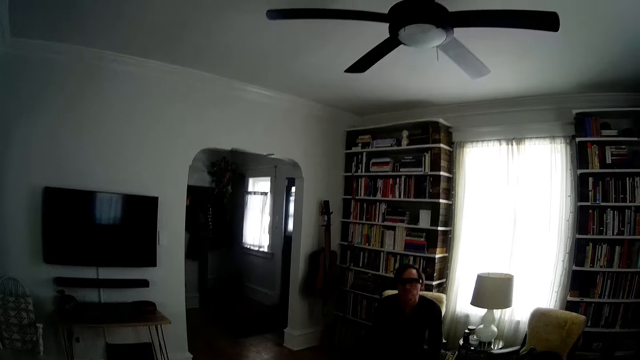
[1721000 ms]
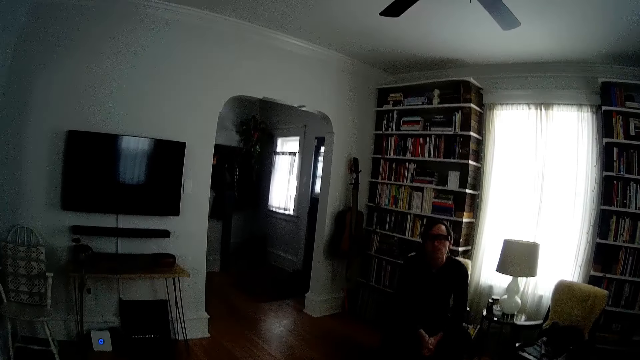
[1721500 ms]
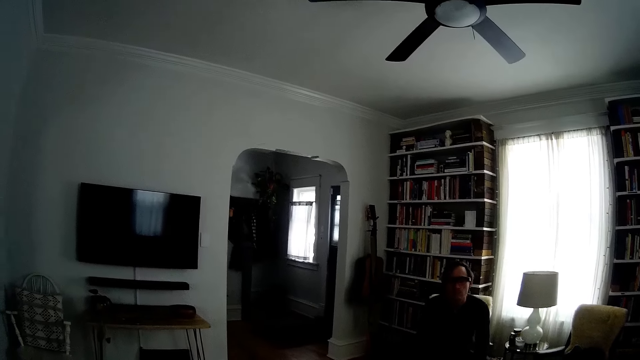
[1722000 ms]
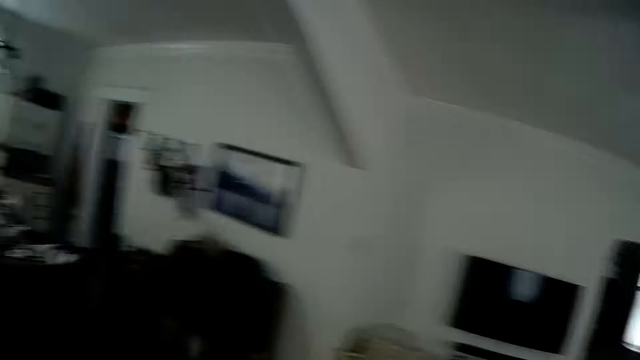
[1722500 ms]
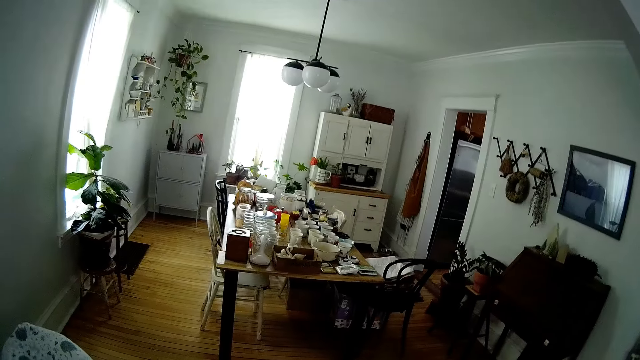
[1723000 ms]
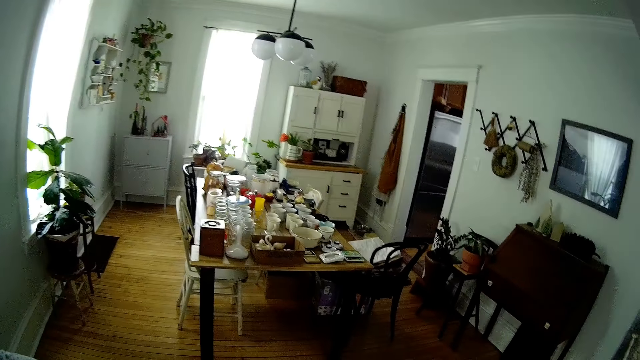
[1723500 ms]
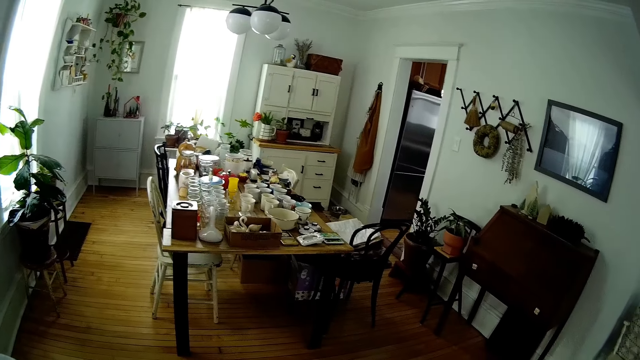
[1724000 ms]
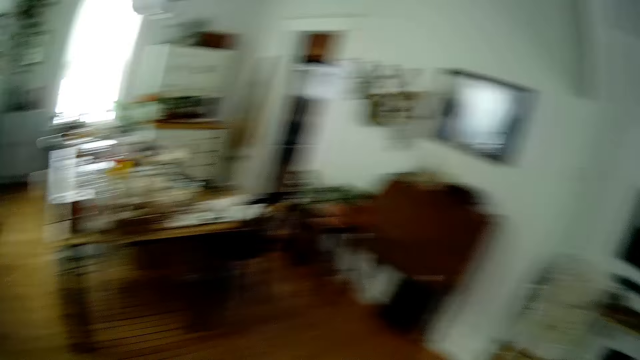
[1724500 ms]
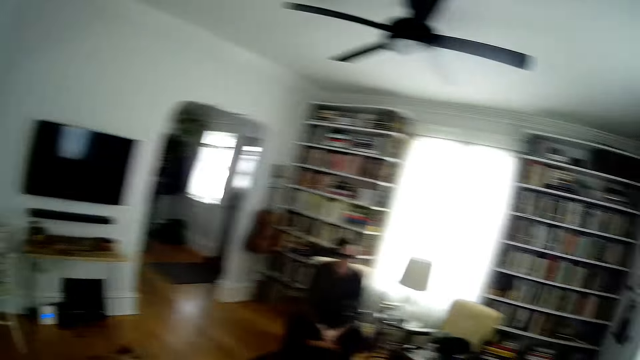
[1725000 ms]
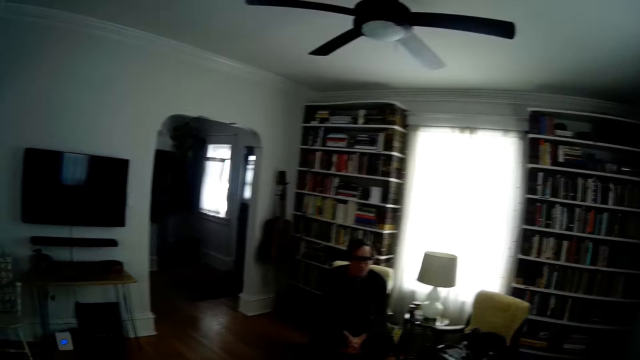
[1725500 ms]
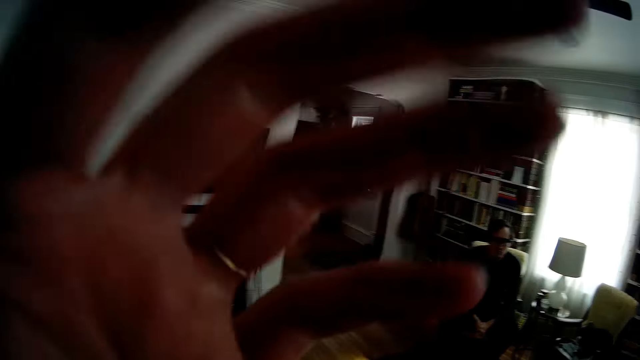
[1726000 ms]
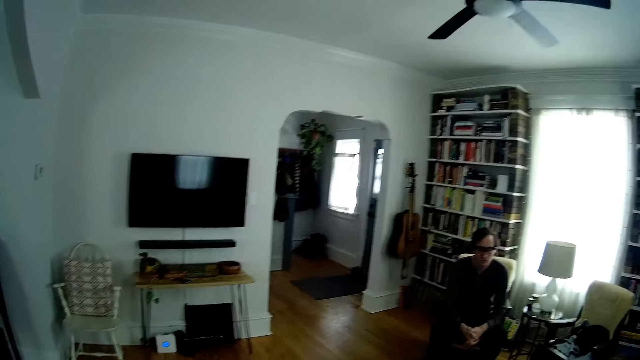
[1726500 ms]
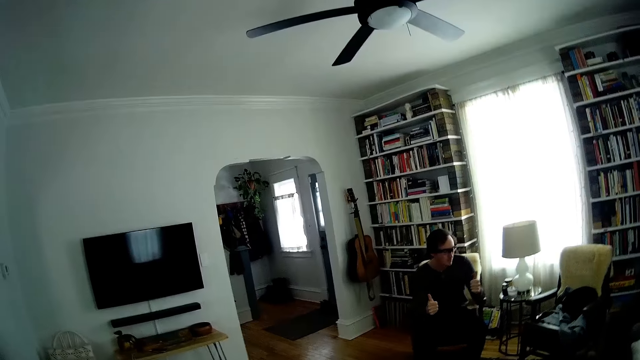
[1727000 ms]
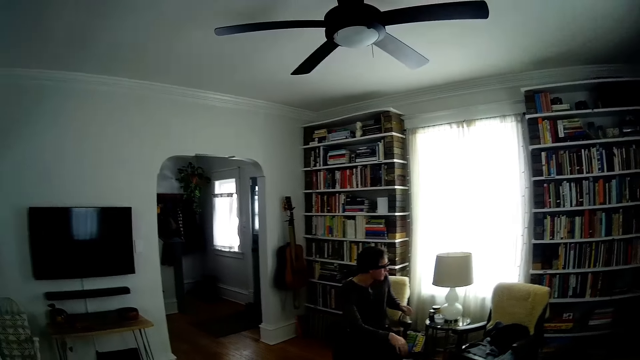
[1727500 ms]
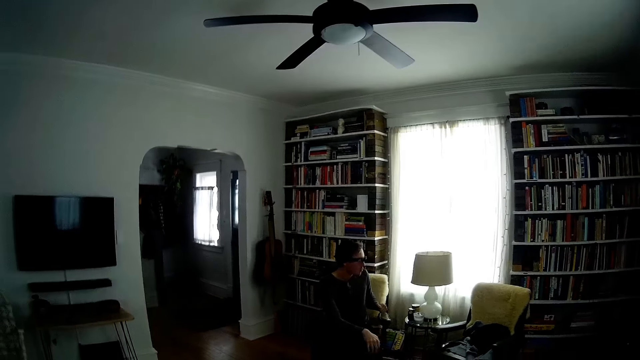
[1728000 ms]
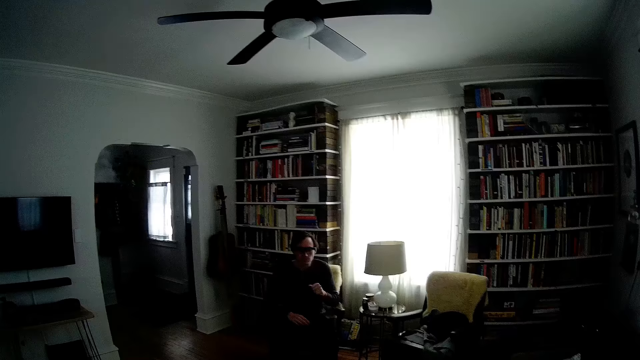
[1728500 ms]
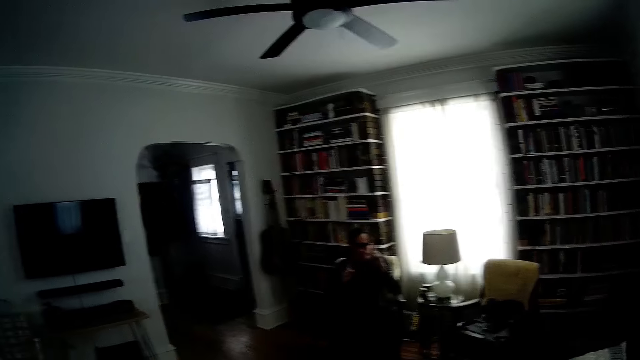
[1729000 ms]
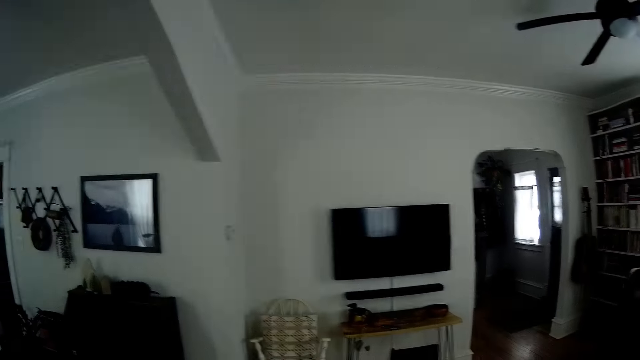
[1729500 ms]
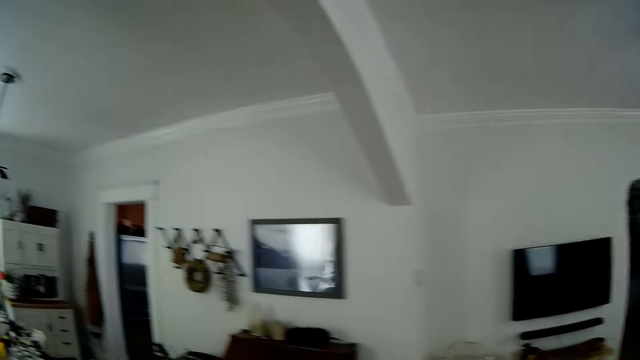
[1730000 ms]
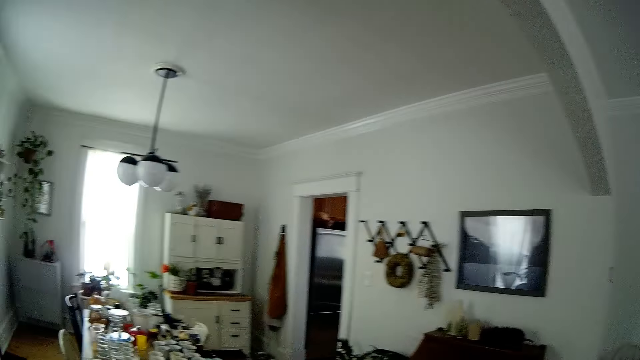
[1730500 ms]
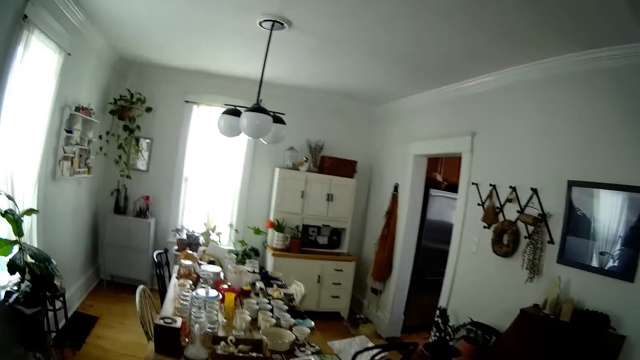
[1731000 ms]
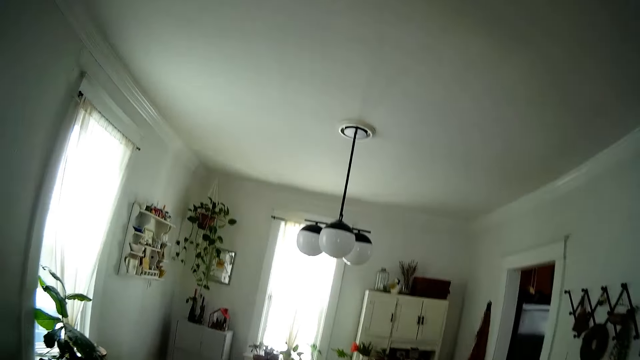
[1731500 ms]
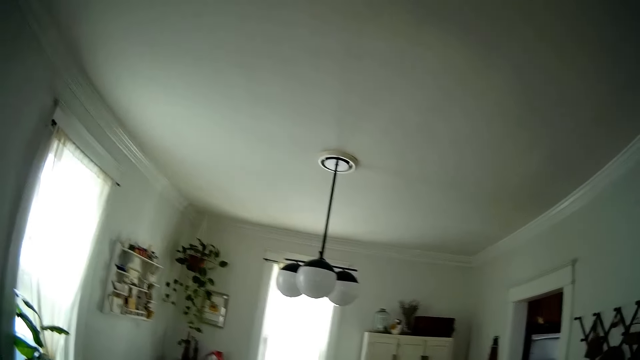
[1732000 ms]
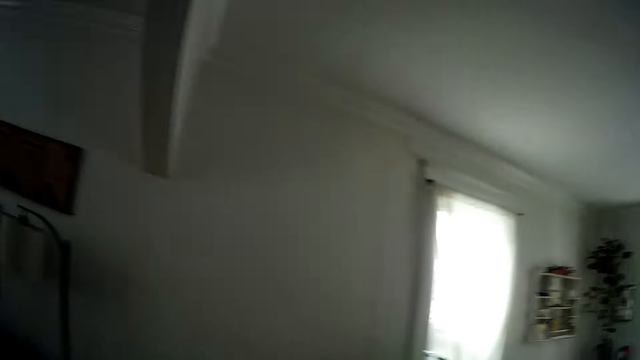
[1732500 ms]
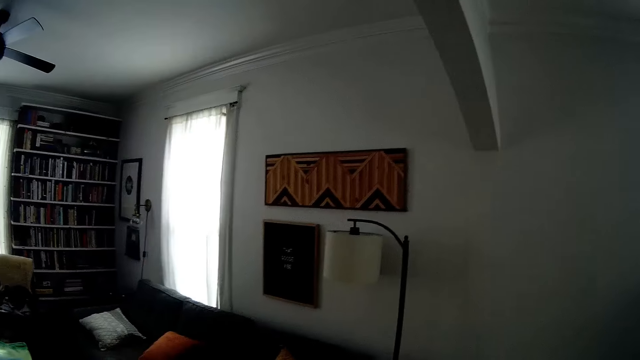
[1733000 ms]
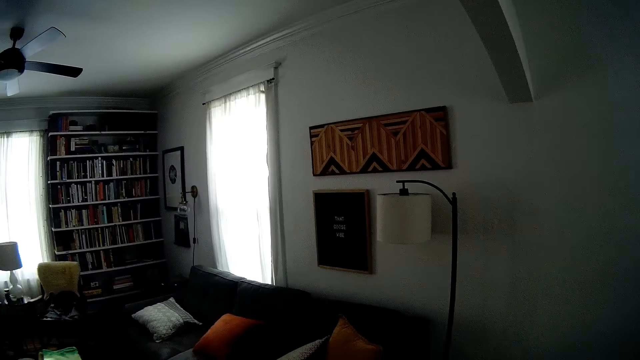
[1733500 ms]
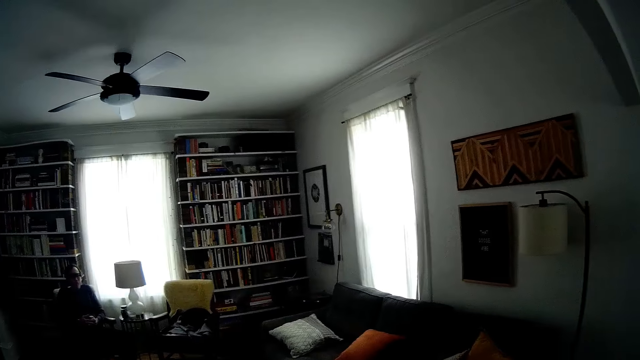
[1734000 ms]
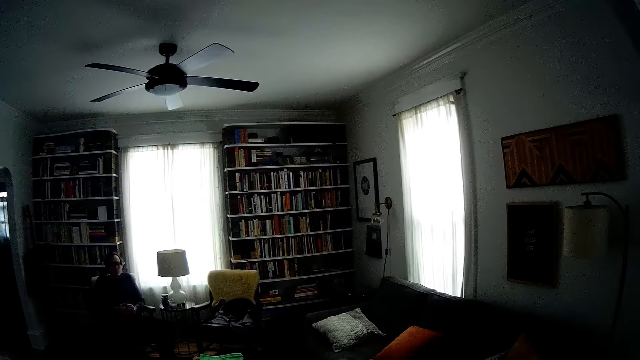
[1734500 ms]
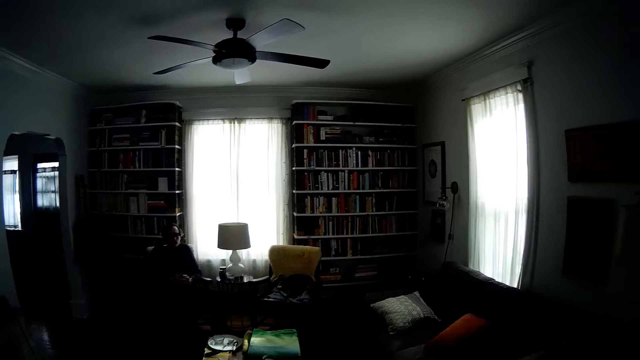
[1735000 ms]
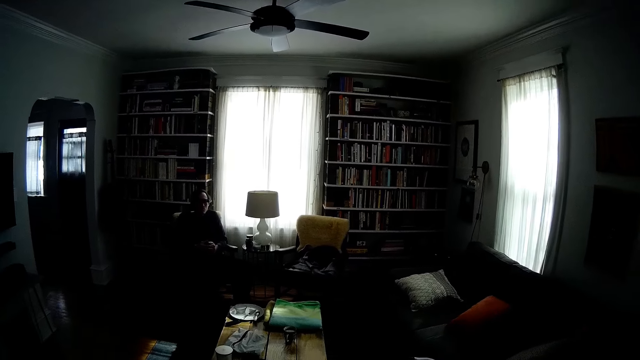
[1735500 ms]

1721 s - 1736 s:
The camera wearer dialogues with a person. They look around the house.

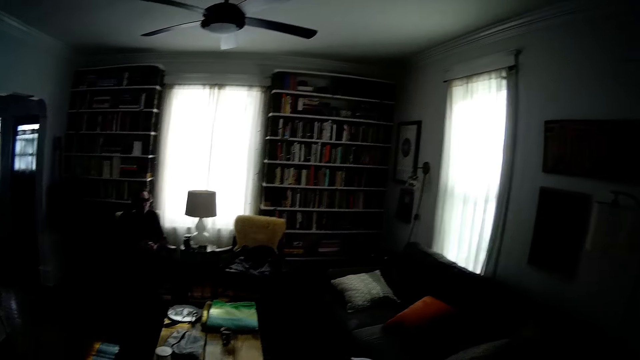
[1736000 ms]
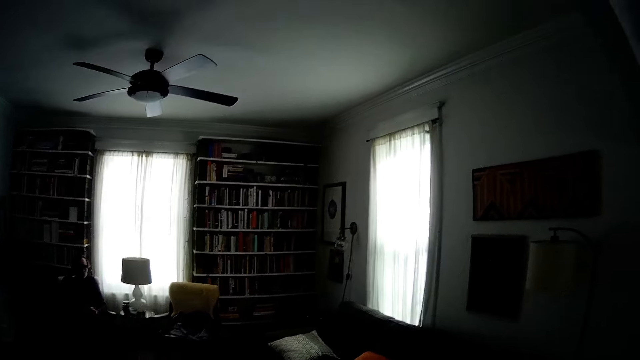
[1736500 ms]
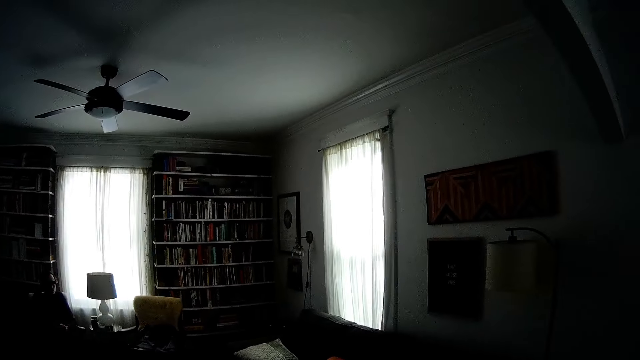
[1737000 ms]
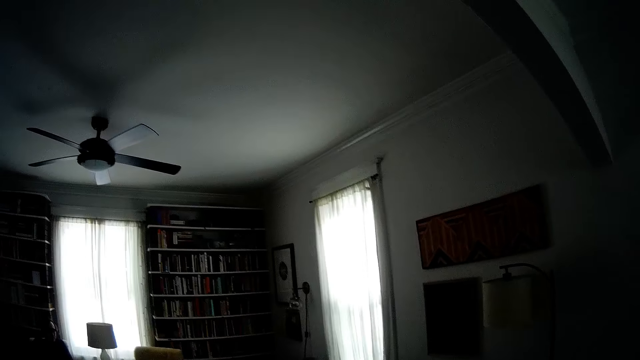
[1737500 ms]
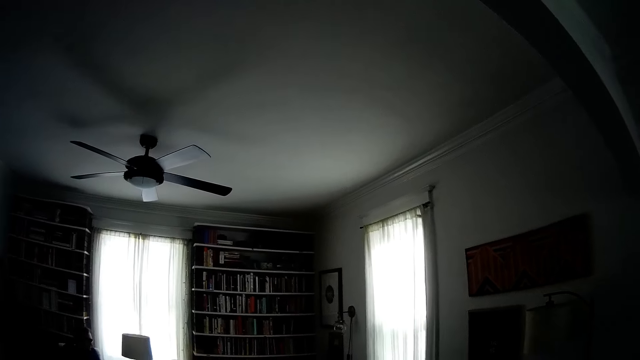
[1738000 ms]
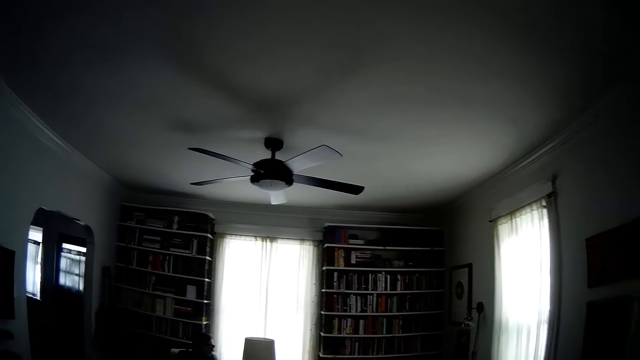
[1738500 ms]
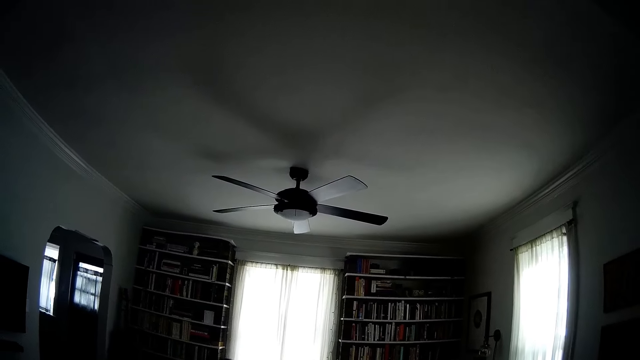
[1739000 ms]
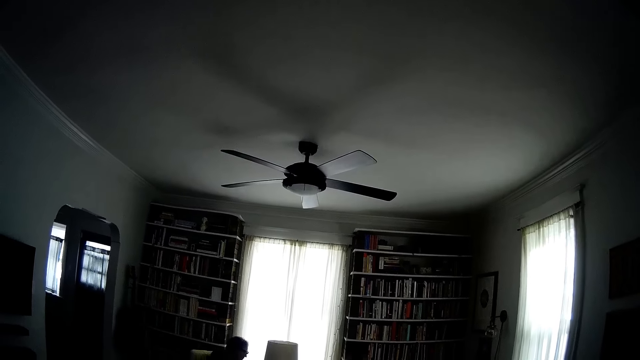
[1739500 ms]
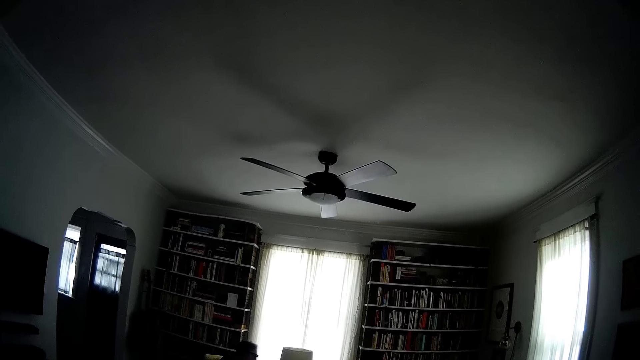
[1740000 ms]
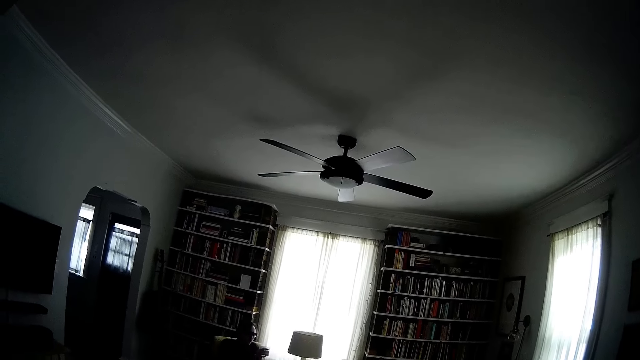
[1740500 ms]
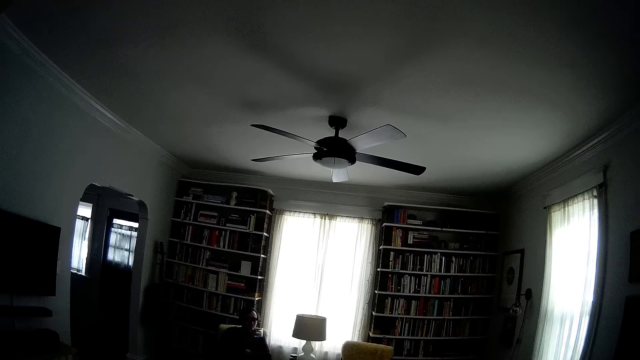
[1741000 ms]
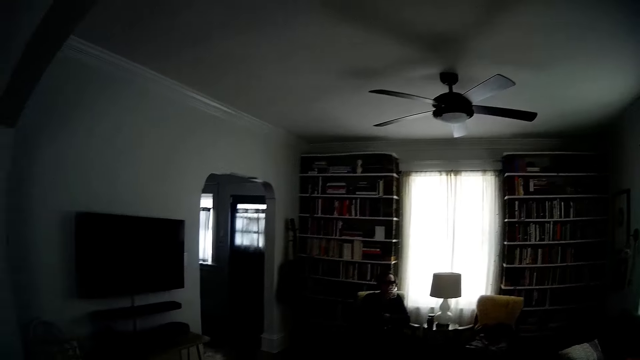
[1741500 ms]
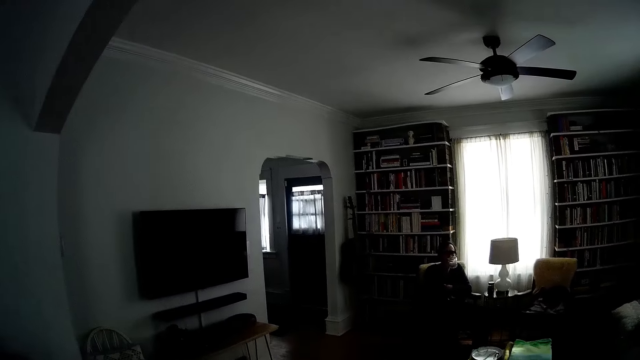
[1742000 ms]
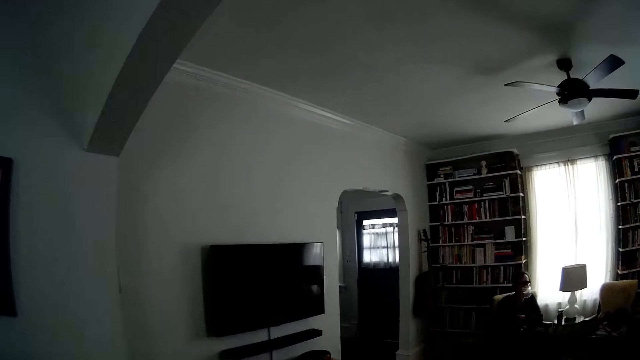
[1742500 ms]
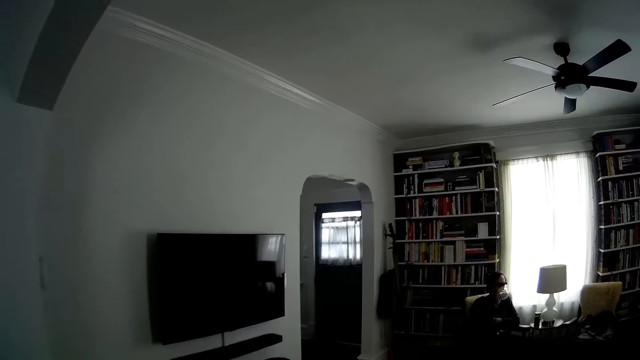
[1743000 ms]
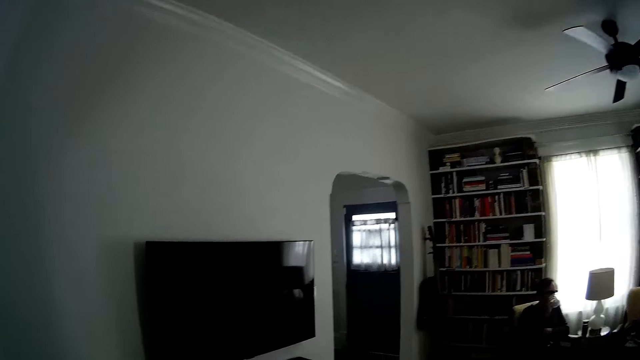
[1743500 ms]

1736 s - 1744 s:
A man drinks water from a glass cup.
